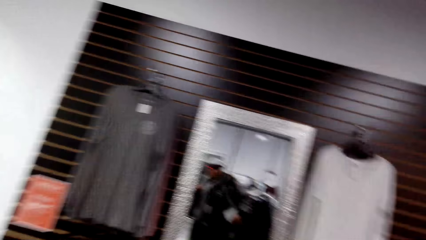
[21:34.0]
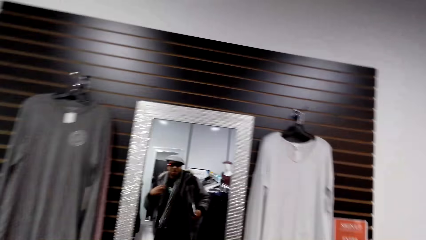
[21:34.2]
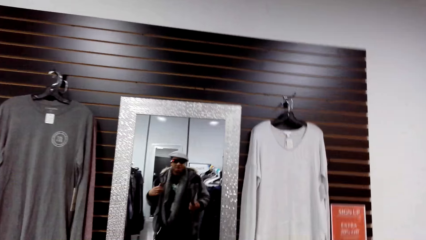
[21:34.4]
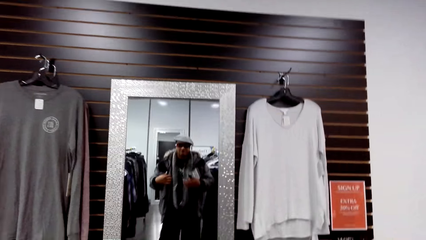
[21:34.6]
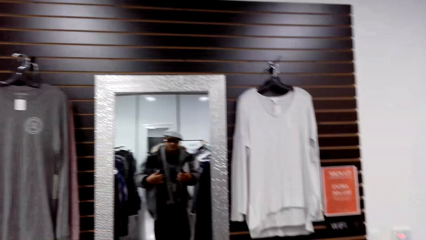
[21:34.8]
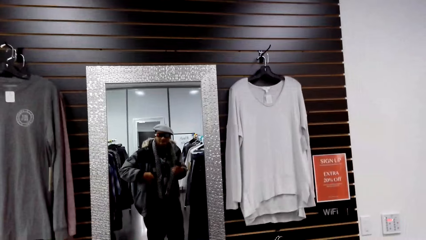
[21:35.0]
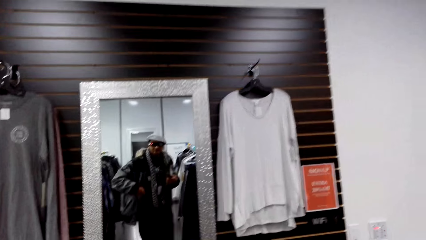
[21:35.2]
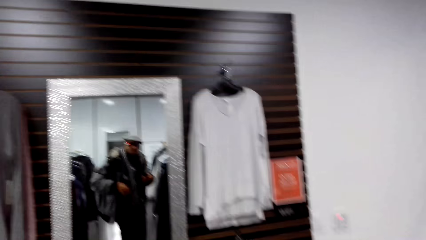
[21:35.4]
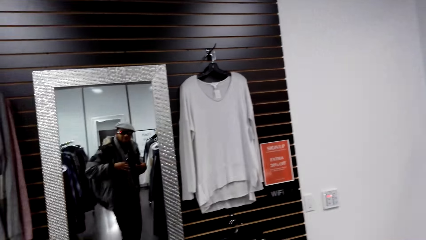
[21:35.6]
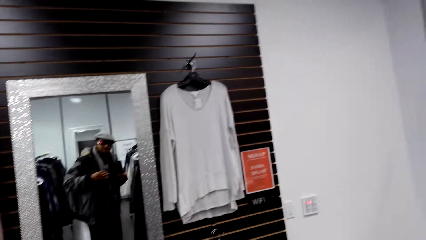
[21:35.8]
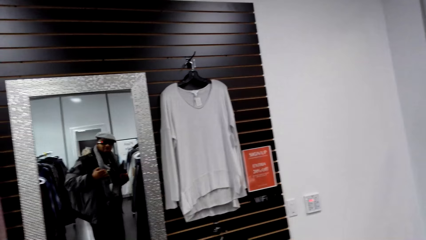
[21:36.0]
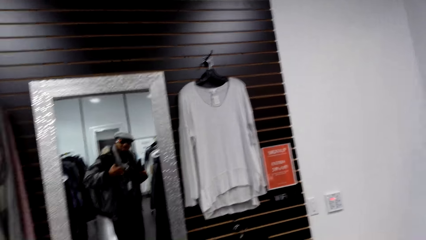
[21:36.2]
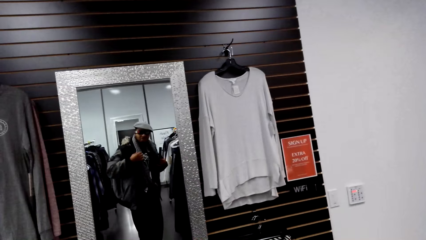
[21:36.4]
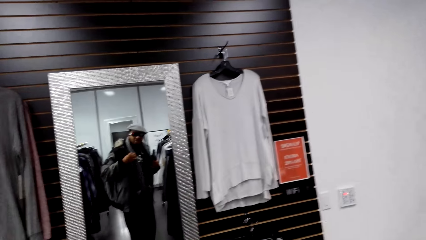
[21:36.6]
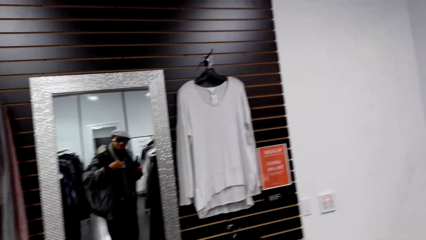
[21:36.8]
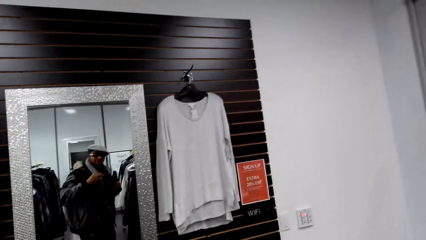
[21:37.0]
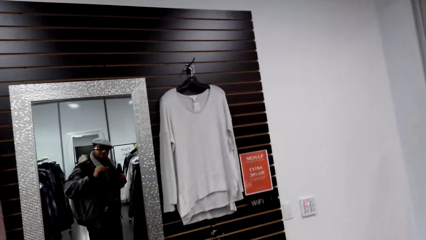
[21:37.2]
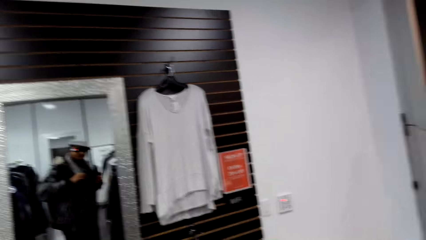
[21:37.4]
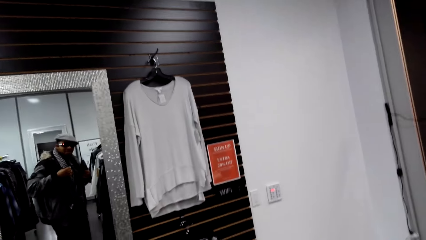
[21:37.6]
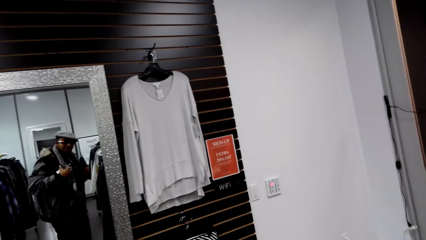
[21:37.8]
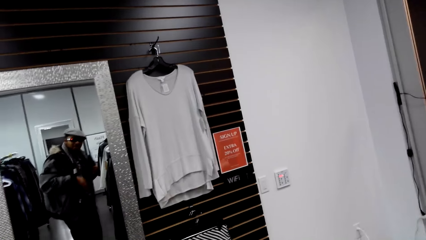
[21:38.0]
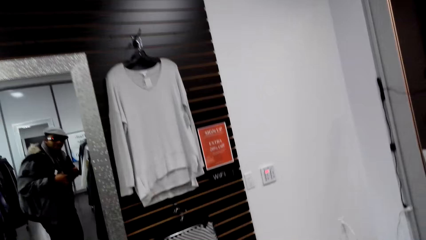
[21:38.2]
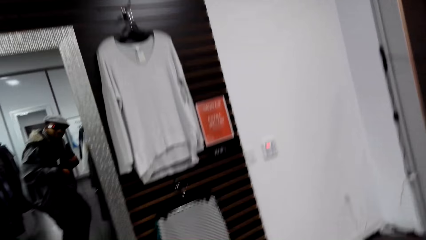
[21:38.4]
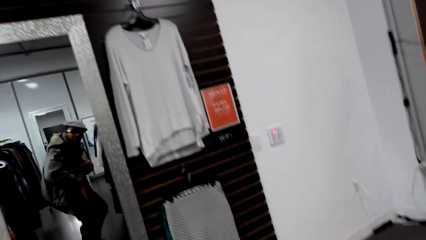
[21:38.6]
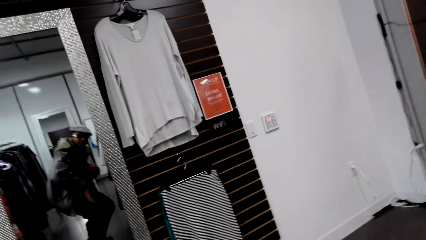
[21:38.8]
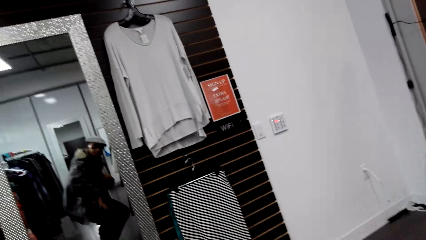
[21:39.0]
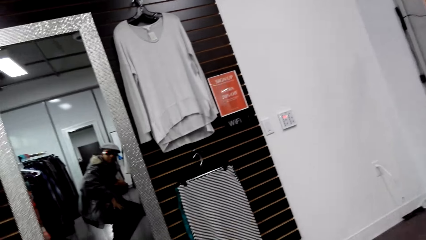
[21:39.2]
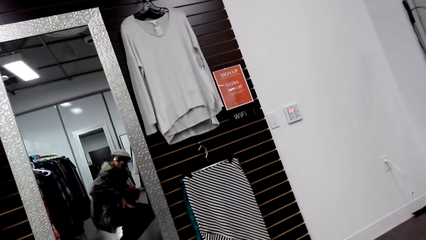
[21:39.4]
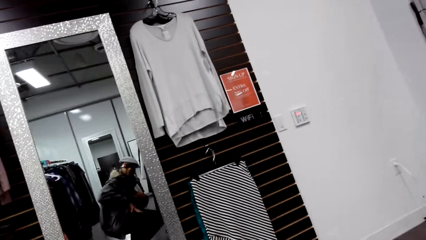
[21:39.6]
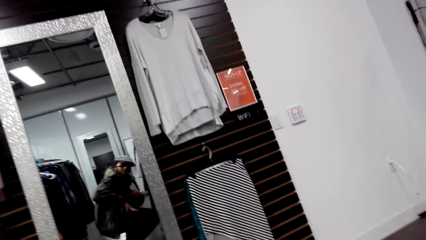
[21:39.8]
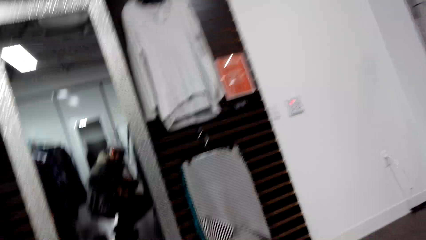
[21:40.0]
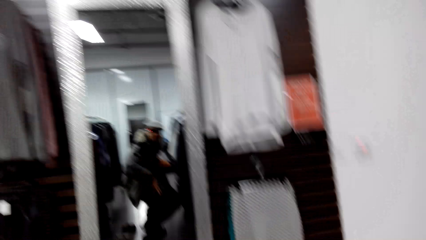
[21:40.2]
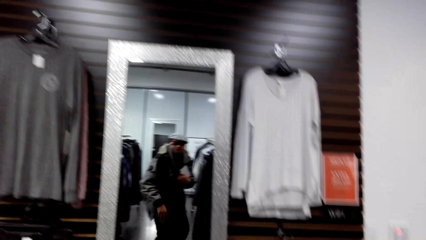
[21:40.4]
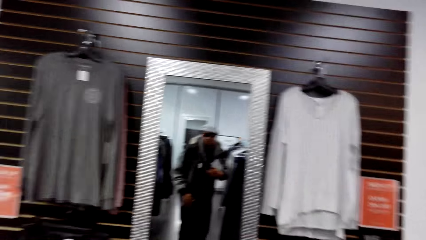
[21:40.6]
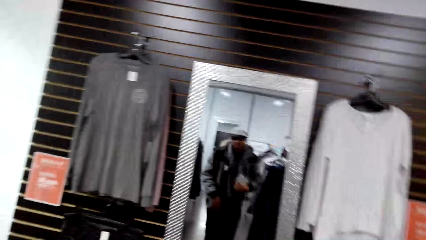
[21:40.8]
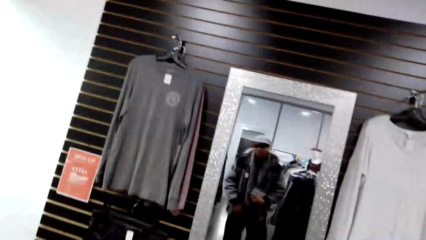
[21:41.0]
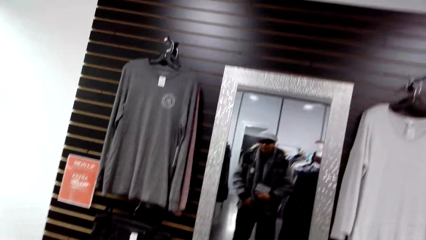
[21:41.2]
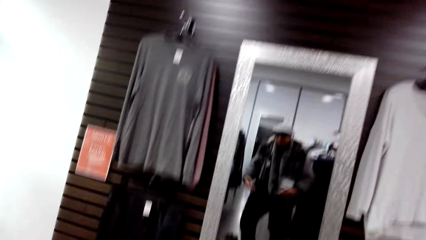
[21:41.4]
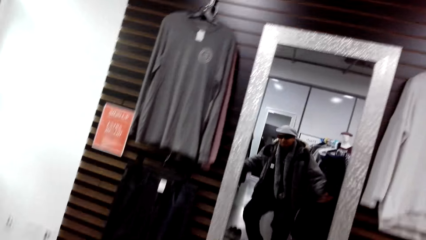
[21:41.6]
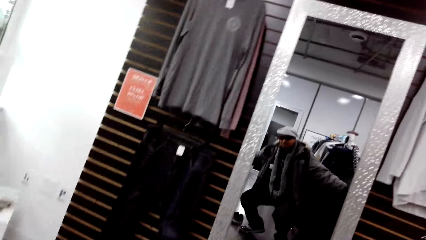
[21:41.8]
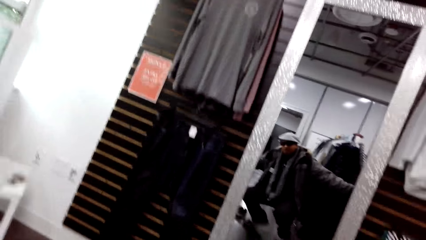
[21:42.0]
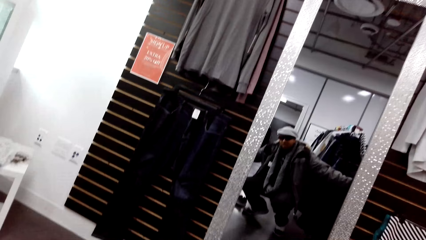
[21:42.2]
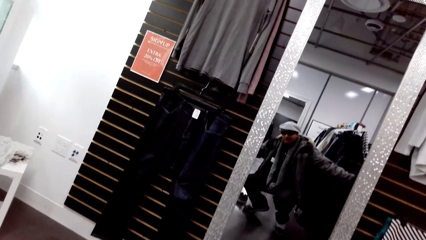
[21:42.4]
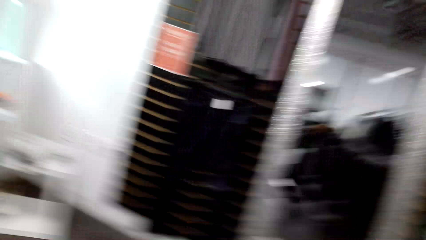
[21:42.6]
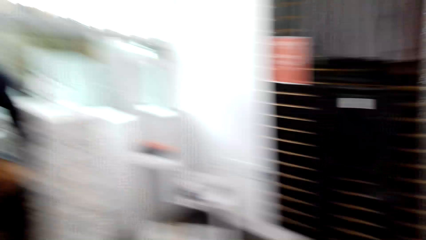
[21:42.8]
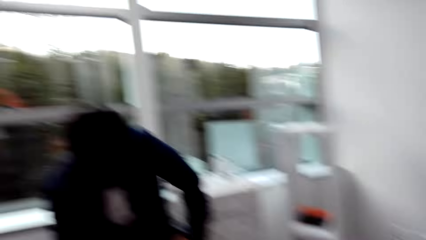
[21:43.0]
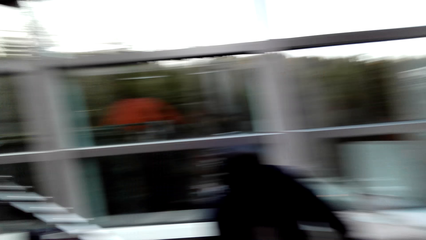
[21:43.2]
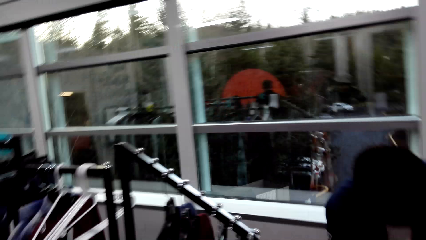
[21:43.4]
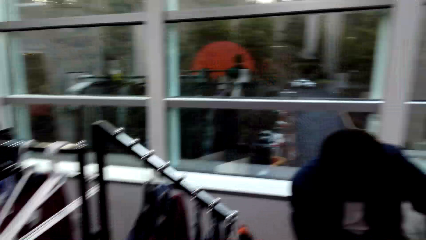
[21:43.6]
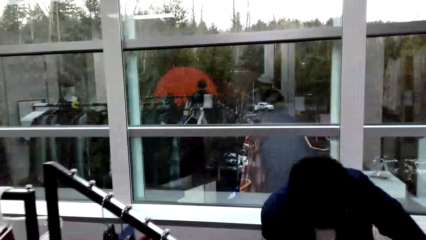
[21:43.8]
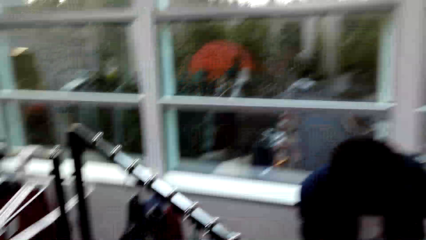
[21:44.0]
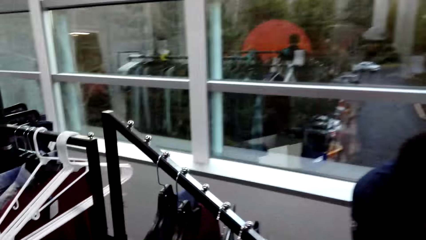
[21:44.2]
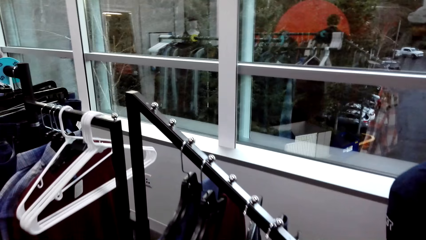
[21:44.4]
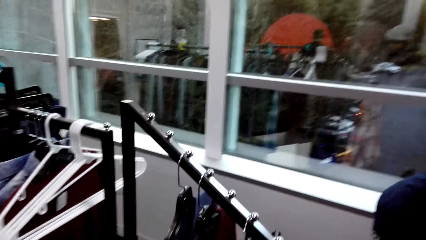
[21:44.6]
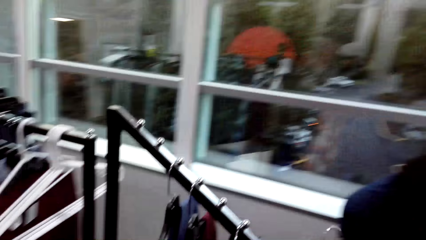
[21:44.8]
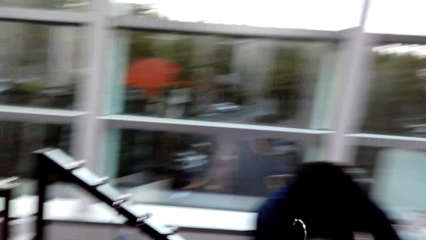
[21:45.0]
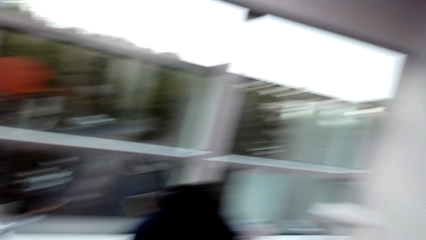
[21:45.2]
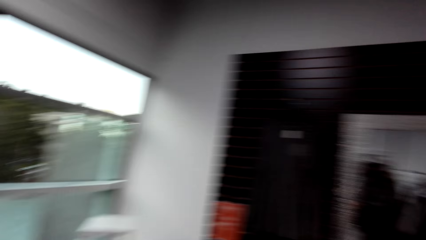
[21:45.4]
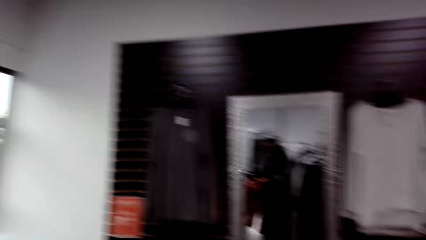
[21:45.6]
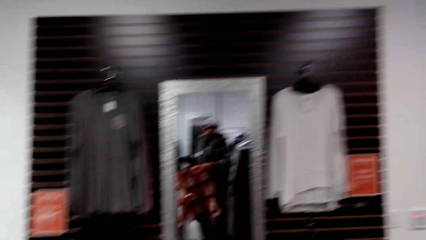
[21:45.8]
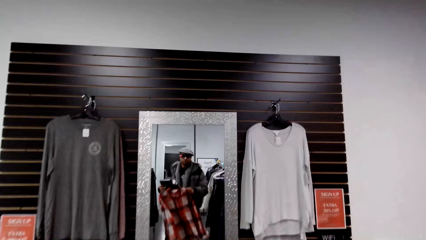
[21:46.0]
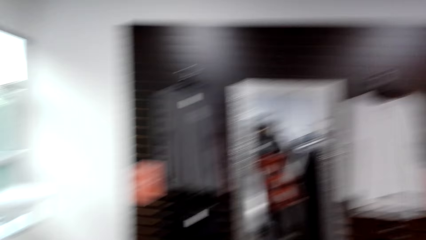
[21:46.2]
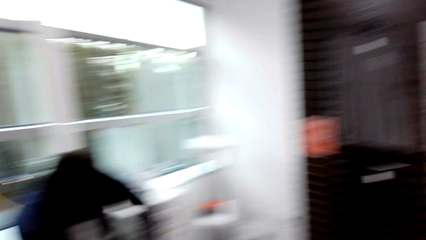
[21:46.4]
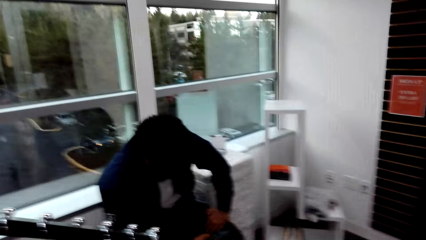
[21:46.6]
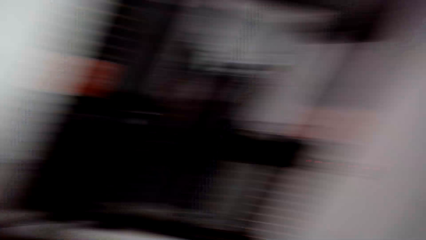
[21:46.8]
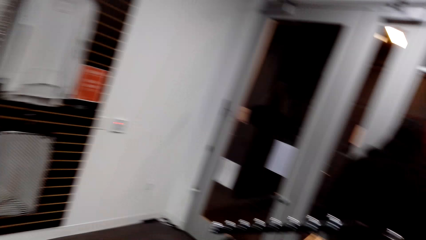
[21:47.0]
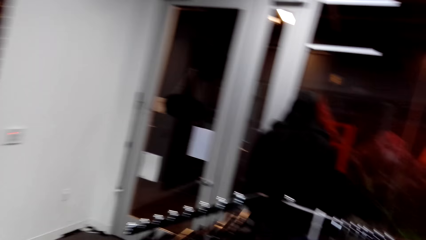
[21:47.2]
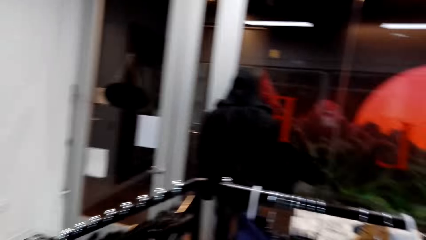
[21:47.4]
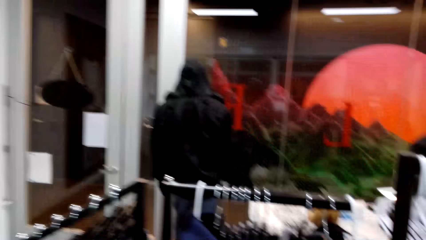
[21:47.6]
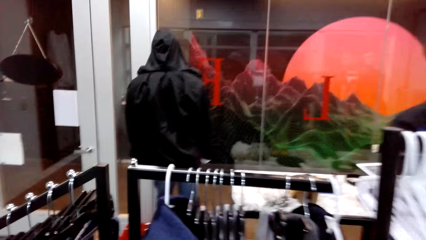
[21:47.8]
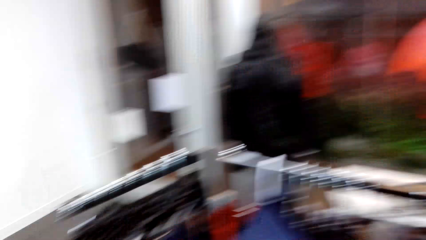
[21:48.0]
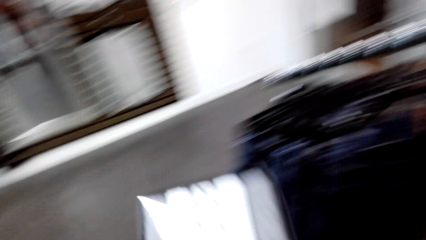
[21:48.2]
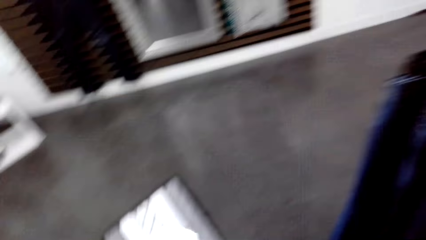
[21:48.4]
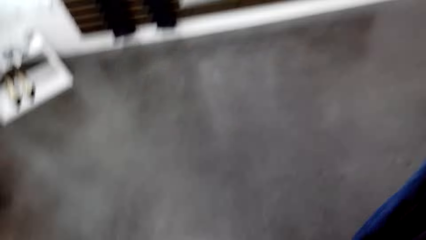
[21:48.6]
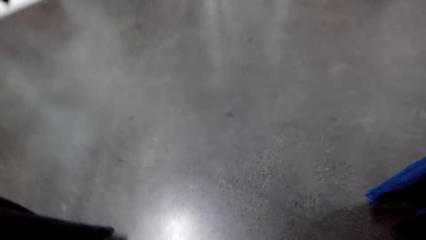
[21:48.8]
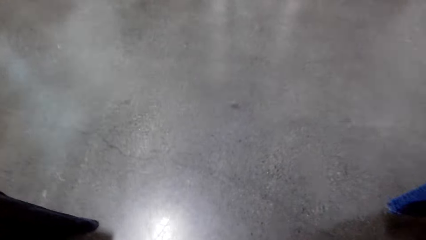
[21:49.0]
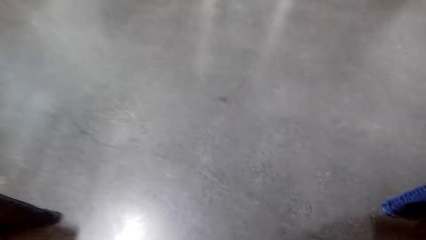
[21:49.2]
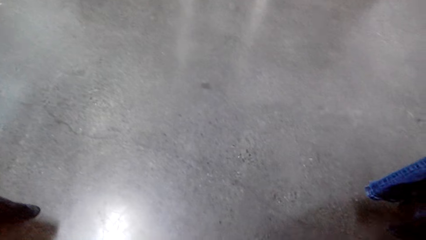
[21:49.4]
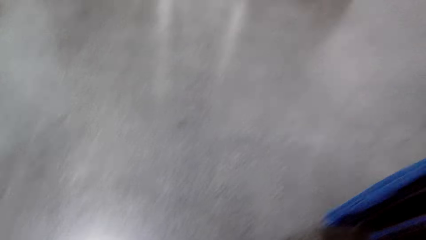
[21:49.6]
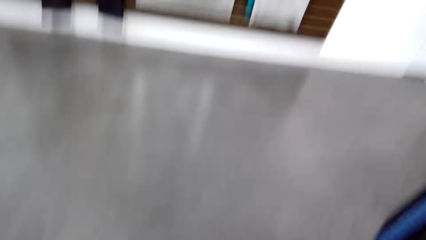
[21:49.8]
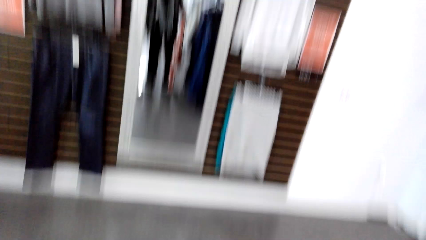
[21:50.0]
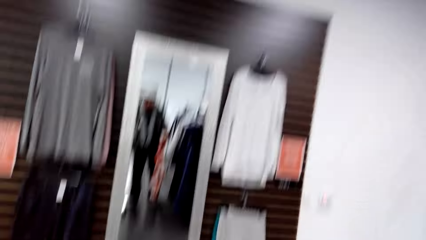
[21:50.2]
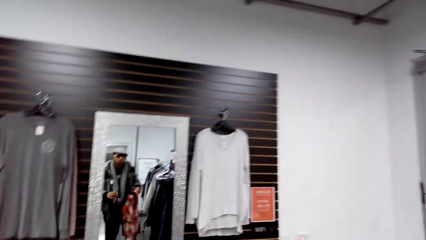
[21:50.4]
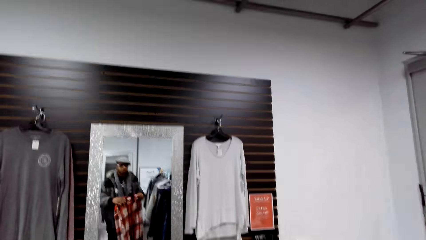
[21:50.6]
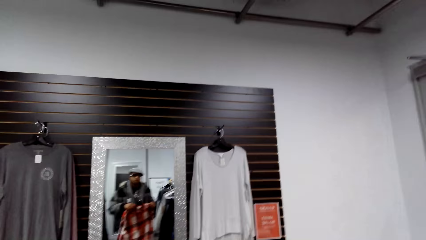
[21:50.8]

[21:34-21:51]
The camera wearer kneels down. He stands up. He kneels down. He picks a shirt from the cloth rack with his left hand.
